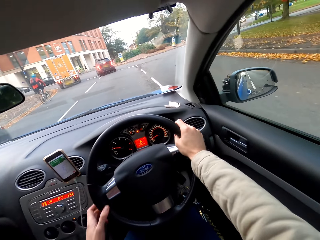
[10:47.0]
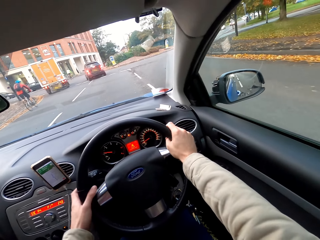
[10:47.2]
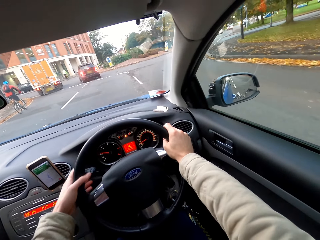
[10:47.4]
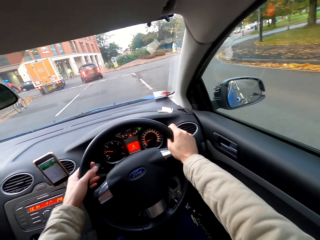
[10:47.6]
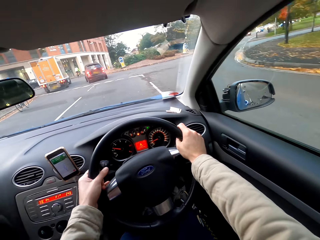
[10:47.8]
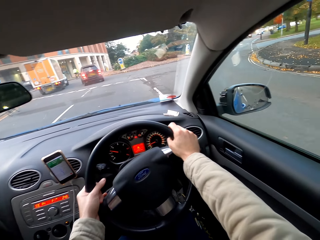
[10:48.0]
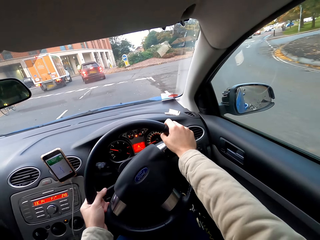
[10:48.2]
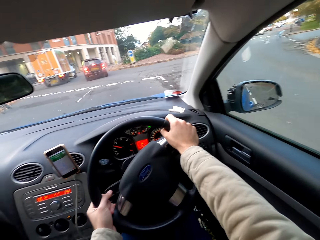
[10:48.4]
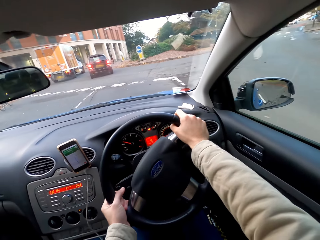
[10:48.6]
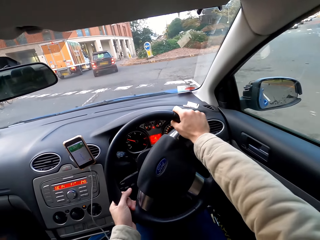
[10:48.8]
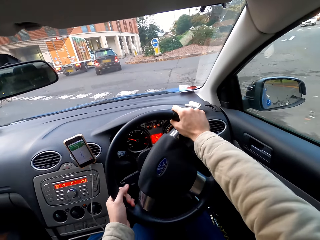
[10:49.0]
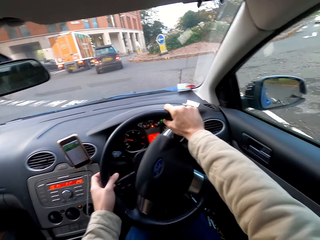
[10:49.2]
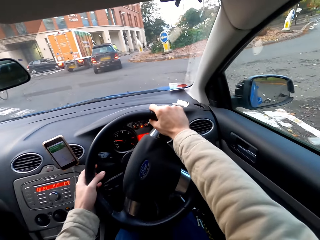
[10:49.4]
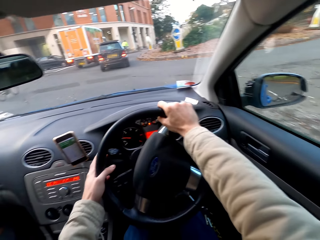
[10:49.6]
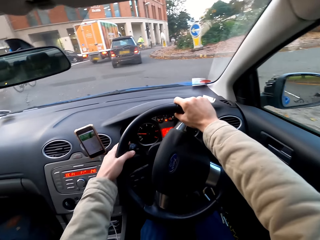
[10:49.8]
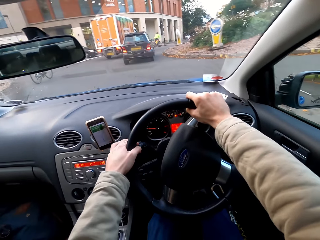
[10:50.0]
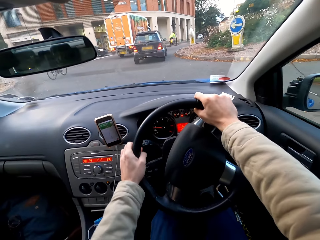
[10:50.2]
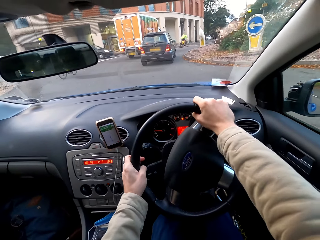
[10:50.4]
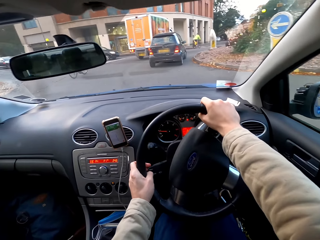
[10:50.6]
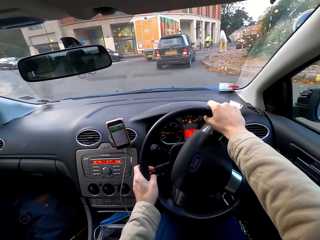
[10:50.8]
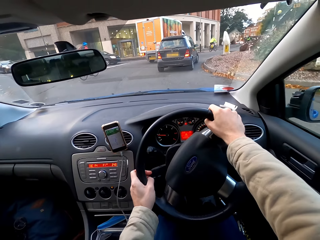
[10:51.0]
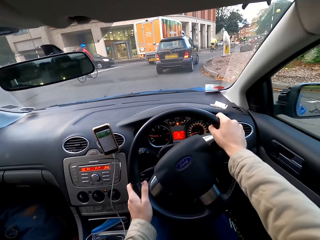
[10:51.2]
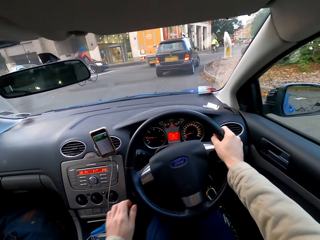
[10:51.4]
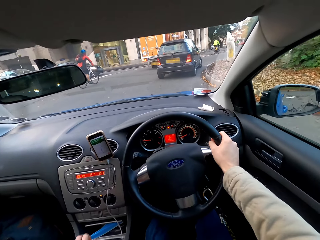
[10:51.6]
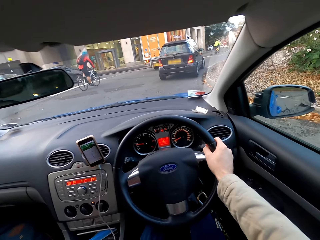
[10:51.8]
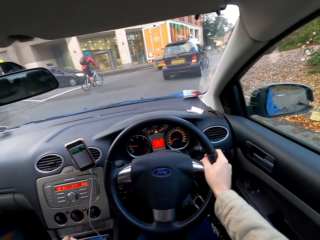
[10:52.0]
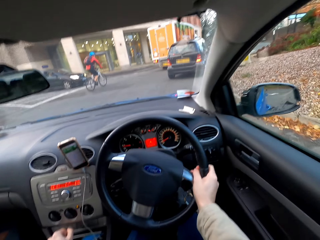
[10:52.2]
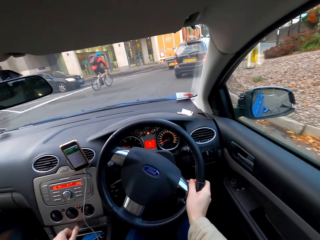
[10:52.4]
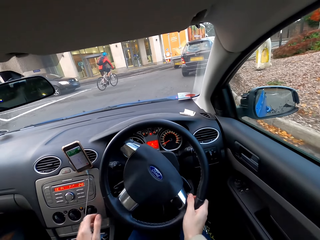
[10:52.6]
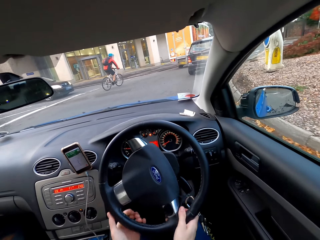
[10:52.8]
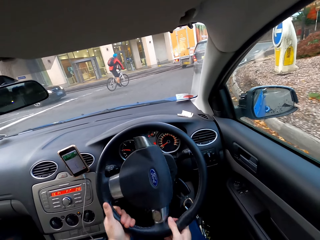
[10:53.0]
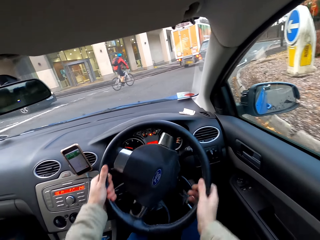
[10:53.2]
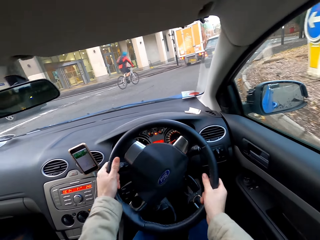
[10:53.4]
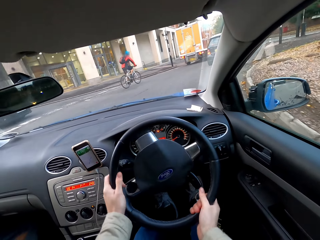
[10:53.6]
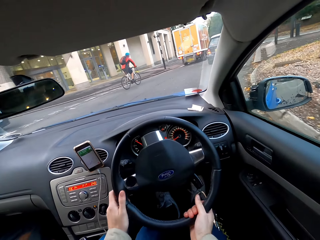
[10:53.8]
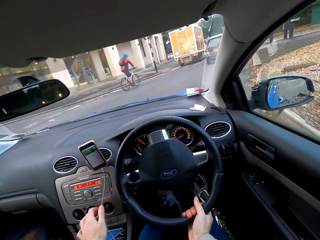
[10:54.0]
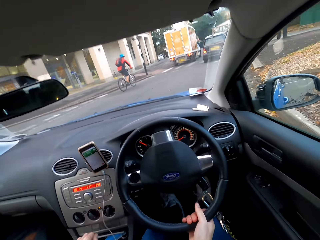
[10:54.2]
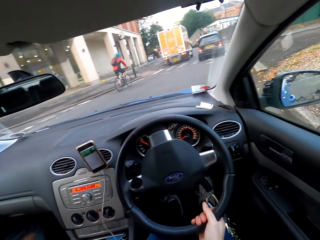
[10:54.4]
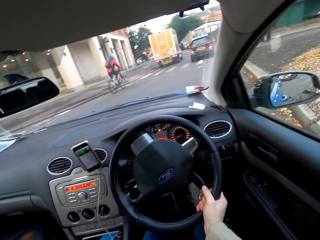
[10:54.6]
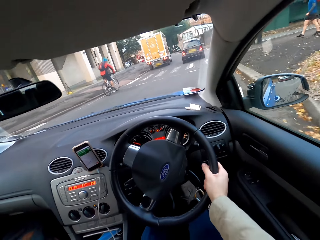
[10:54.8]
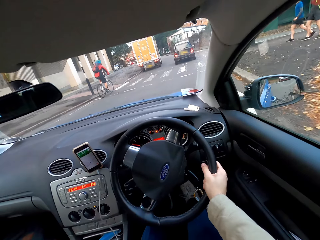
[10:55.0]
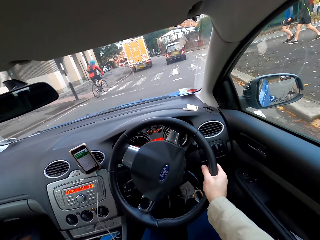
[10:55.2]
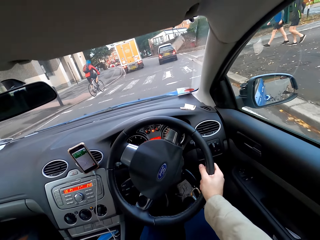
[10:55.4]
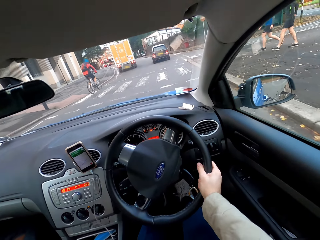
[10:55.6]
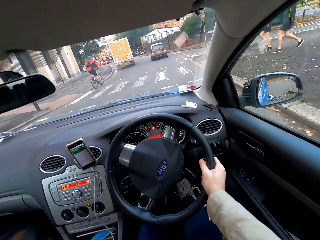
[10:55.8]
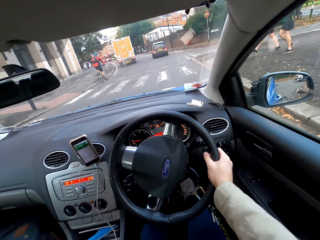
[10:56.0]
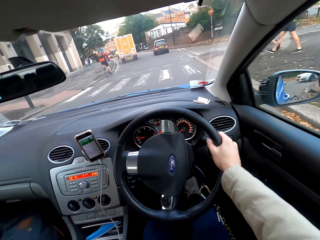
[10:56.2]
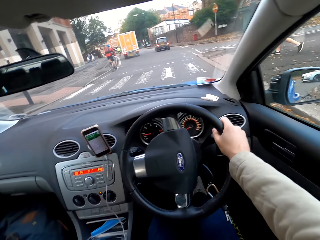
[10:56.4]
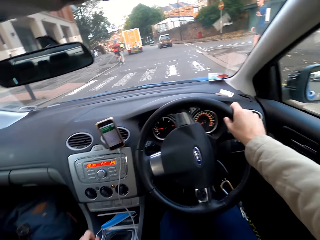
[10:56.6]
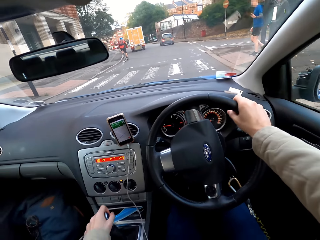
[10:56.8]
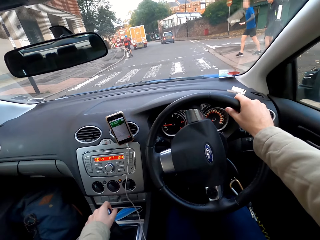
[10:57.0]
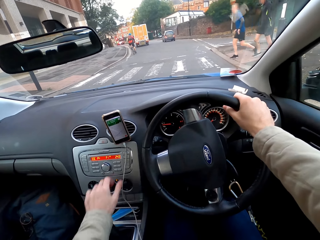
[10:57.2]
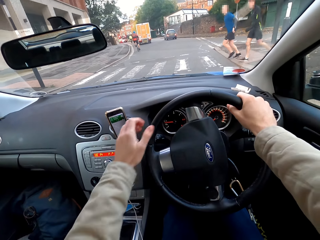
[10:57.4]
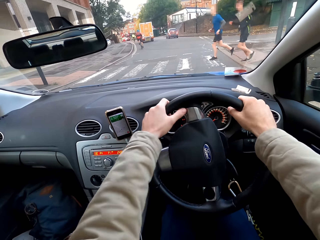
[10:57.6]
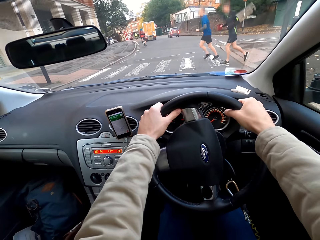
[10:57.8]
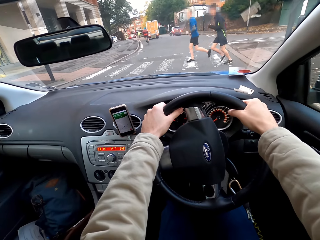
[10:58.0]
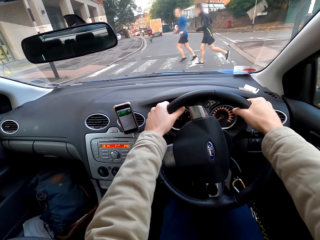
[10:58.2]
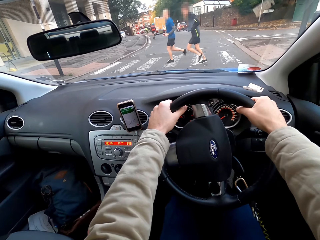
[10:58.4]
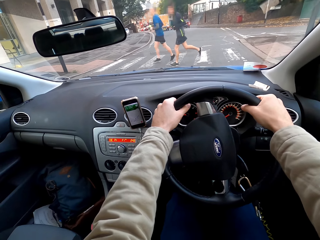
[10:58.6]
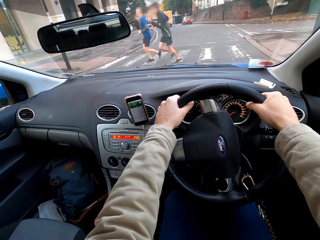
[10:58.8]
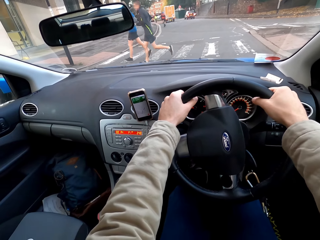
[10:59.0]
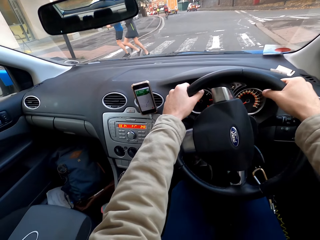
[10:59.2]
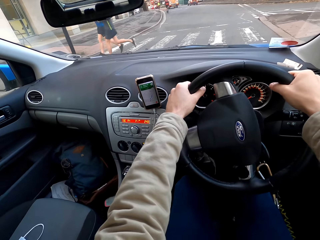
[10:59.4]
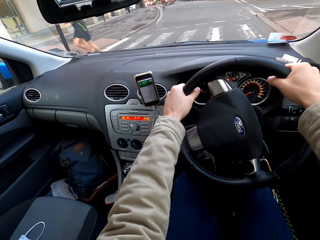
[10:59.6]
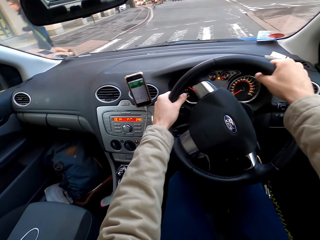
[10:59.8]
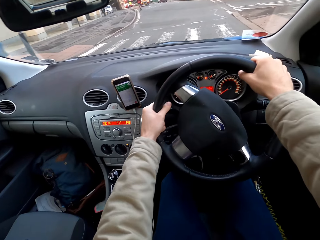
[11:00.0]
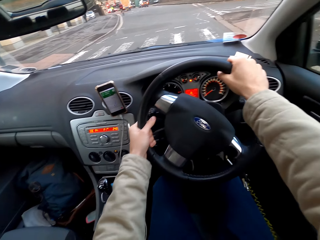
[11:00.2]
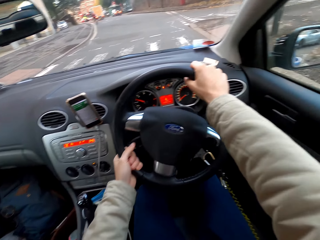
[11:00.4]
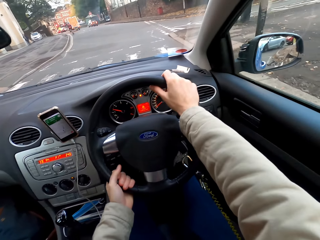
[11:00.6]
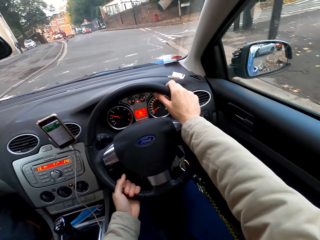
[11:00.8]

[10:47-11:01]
The camera wearer drives the car with the steering wheel in his hands. He operates the gear lever with his left hand. He drives the car with the steering wheel in his hands. He operates the gear lever with his left hand. He drives the car with the steering wheel in his hands.

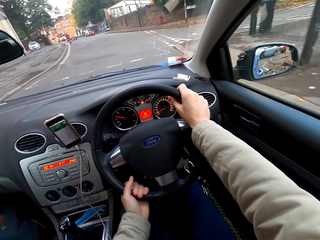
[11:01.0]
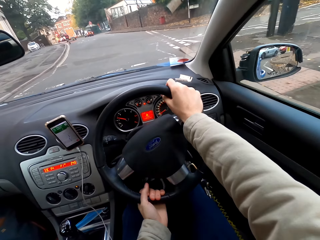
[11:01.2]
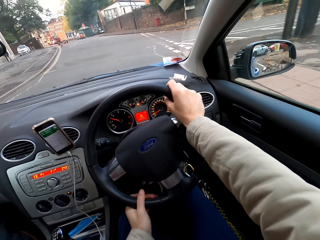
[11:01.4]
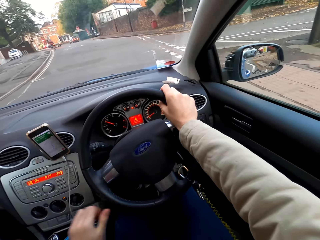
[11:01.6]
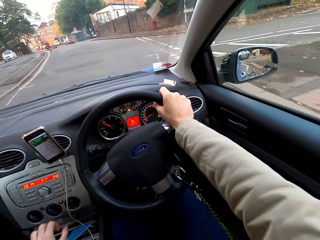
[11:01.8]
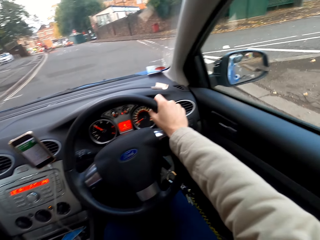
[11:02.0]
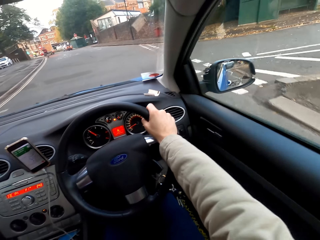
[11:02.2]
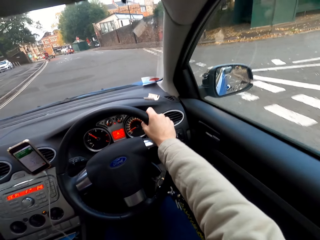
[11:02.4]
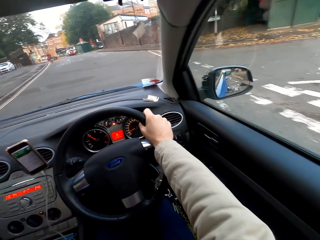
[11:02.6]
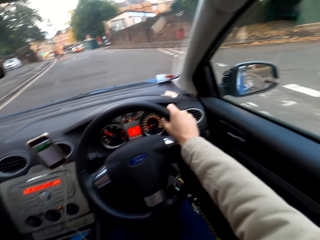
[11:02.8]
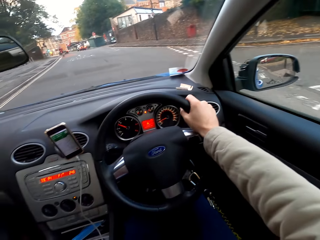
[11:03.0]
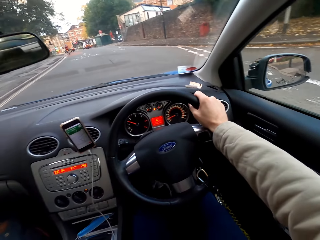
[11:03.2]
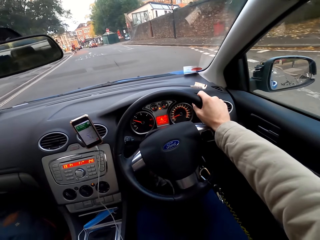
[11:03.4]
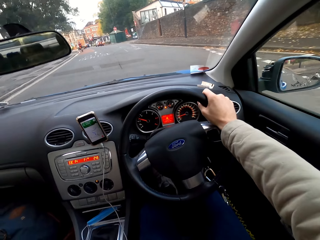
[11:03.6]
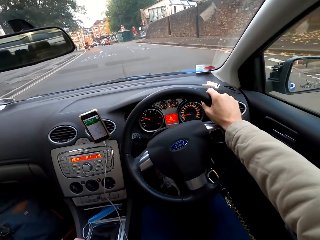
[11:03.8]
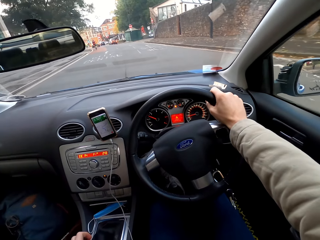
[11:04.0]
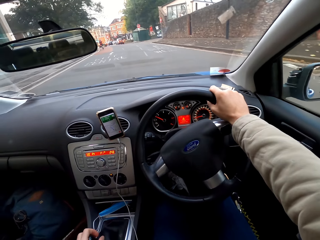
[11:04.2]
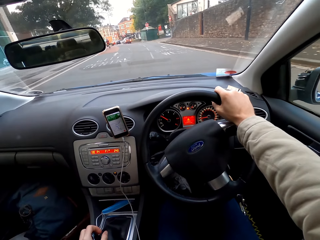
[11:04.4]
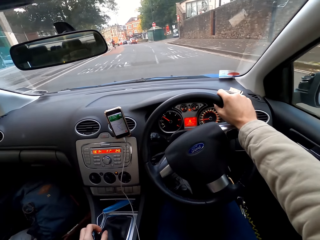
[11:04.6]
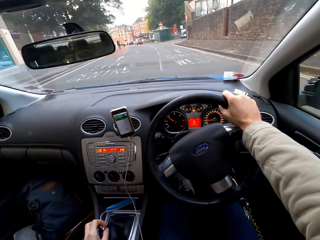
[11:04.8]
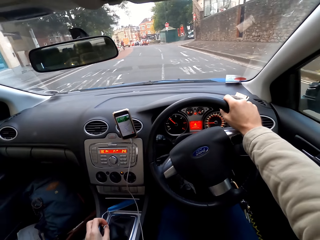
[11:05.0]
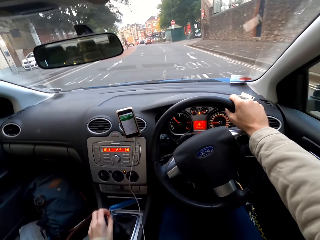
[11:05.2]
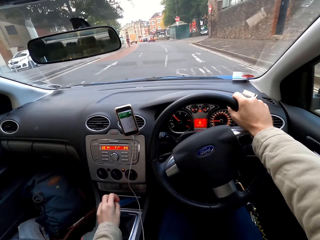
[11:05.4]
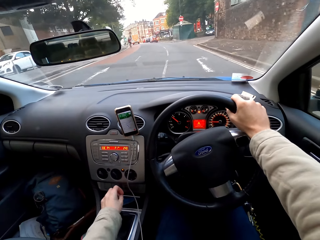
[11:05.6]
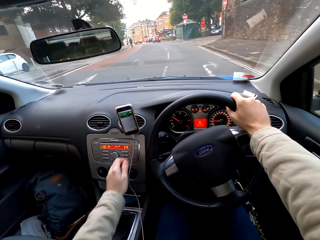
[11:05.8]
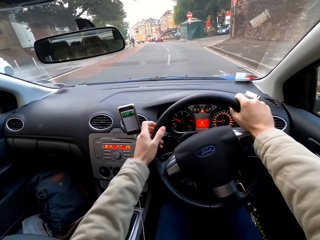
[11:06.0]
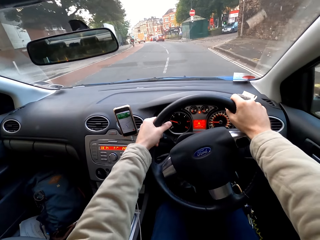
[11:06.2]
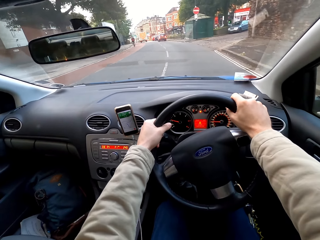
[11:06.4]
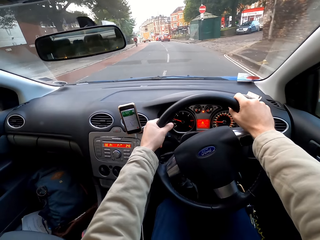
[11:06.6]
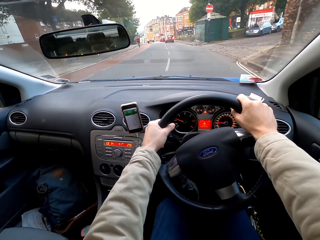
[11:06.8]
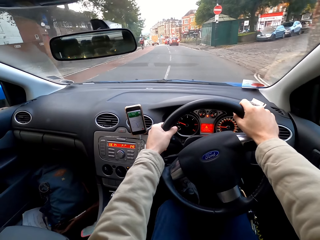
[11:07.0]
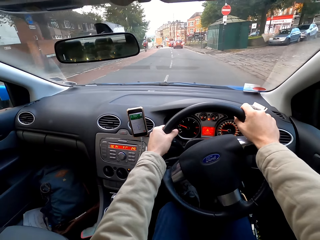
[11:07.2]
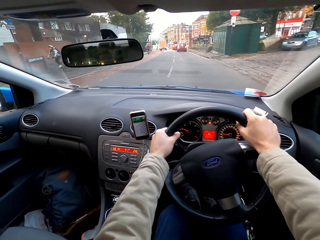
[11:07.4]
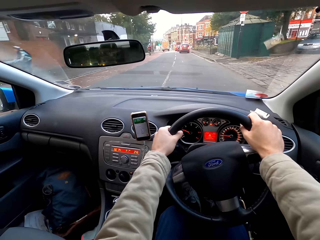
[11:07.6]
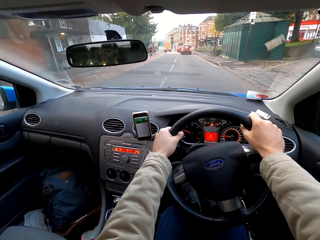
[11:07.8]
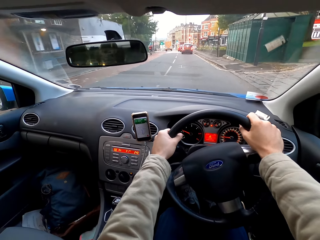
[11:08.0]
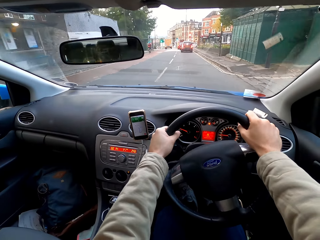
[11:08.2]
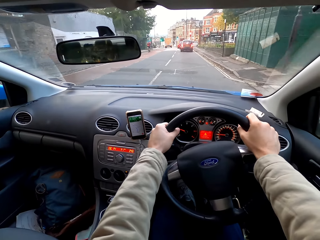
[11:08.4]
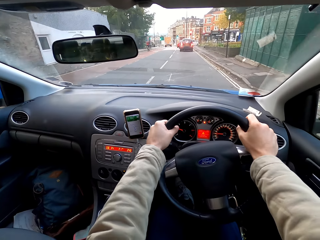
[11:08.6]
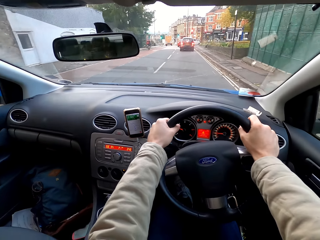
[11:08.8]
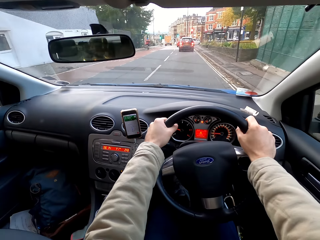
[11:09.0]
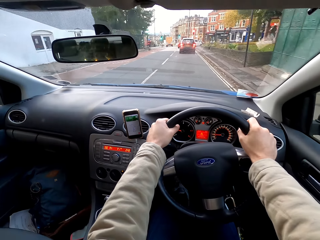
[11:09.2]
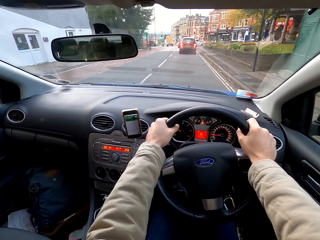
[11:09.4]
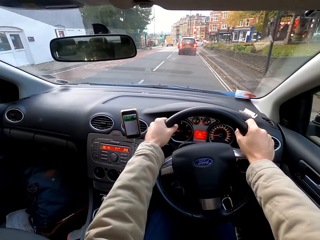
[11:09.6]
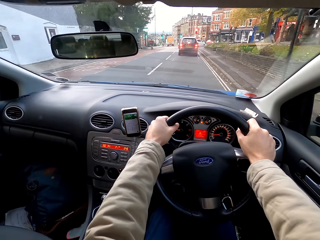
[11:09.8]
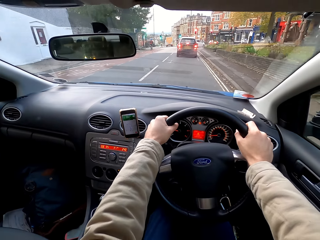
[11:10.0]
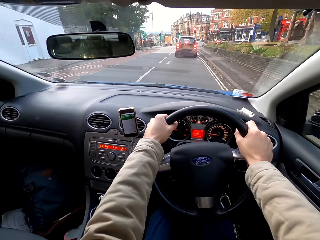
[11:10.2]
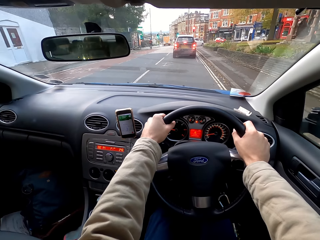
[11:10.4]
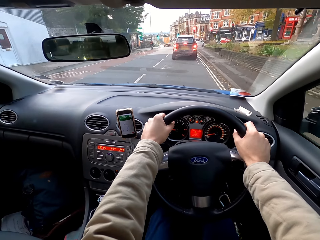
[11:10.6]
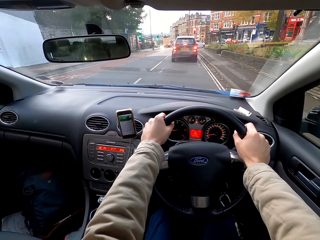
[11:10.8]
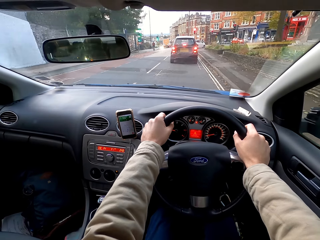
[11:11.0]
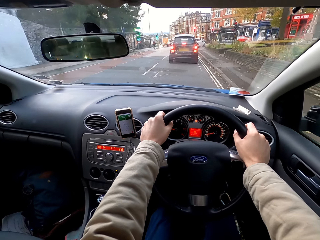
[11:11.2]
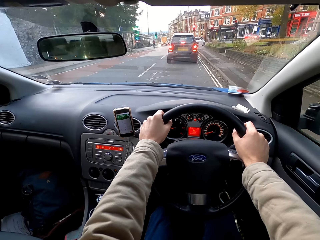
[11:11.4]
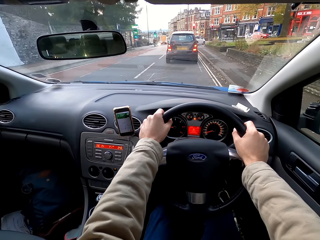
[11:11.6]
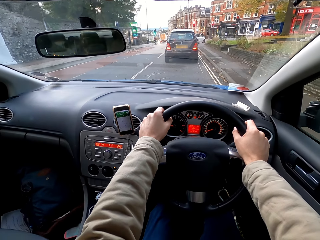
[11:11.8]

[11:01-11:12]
The camera wearer operates the gear lever with his left hand. He drives the car with the steering wheel in his hands.
